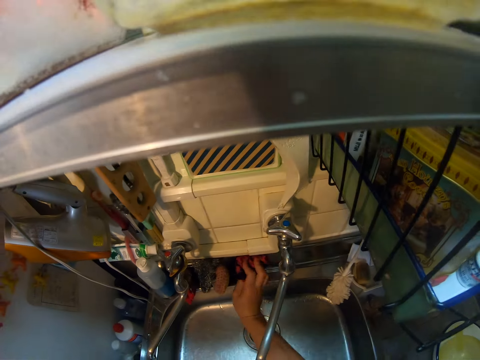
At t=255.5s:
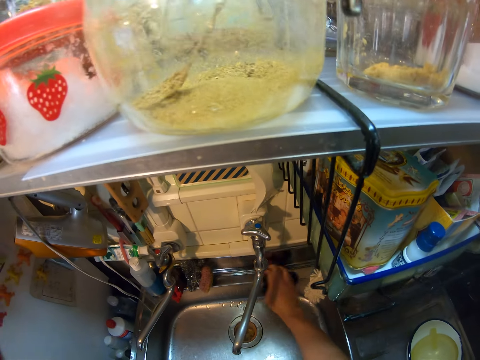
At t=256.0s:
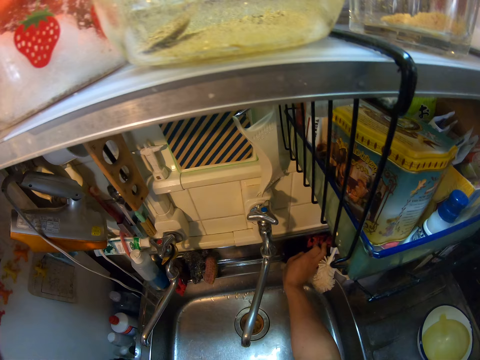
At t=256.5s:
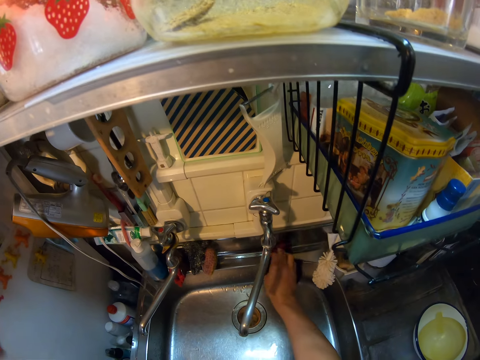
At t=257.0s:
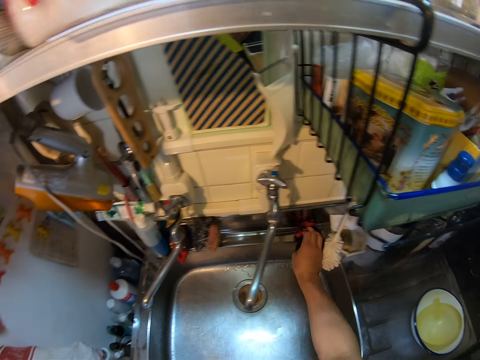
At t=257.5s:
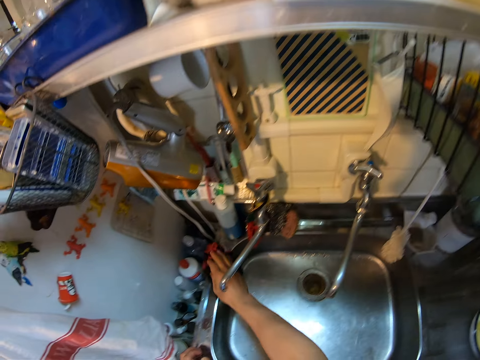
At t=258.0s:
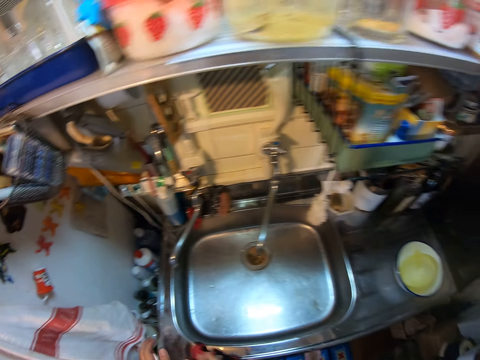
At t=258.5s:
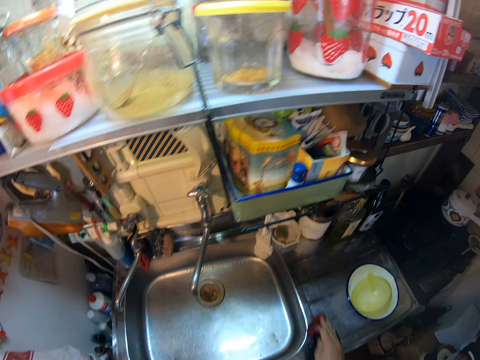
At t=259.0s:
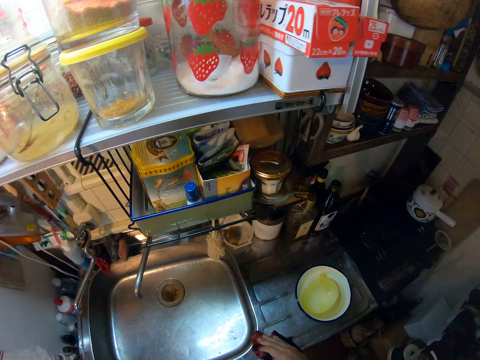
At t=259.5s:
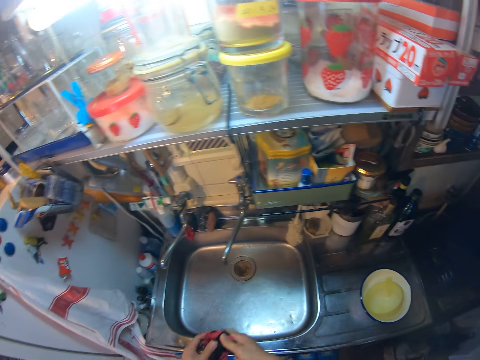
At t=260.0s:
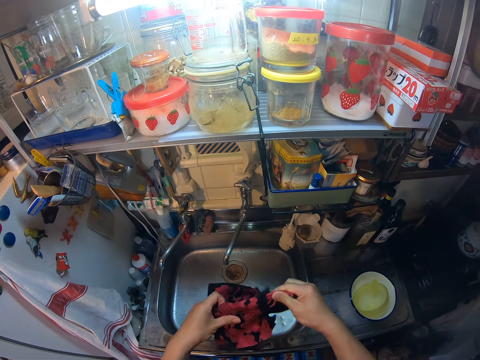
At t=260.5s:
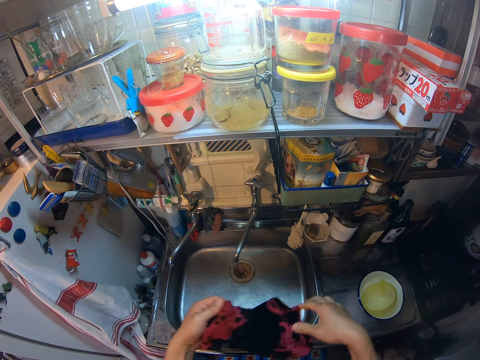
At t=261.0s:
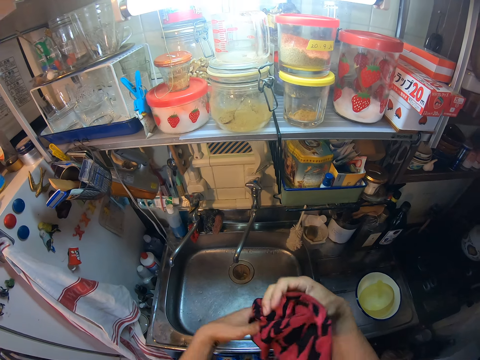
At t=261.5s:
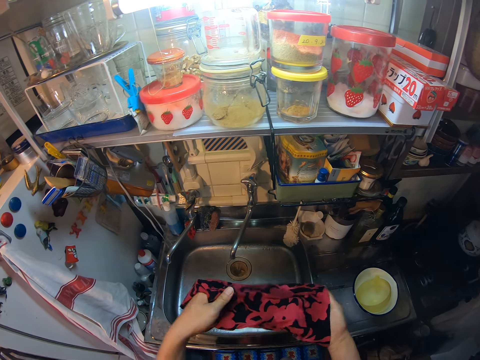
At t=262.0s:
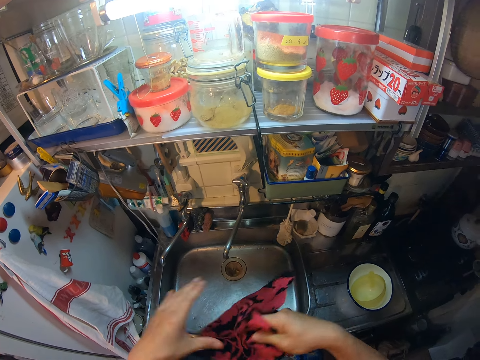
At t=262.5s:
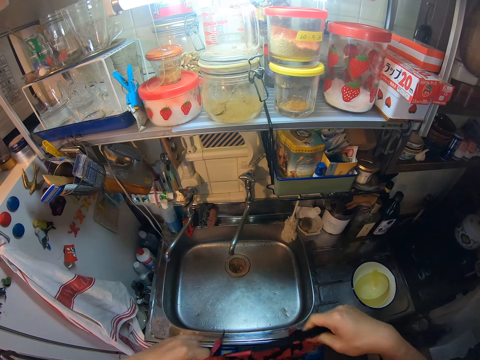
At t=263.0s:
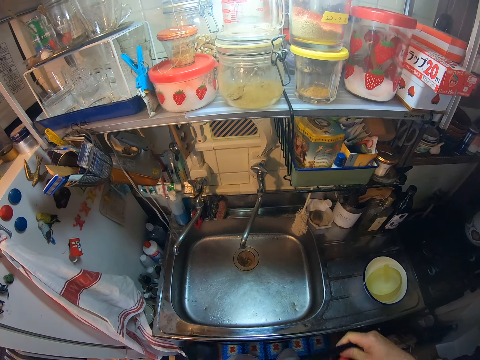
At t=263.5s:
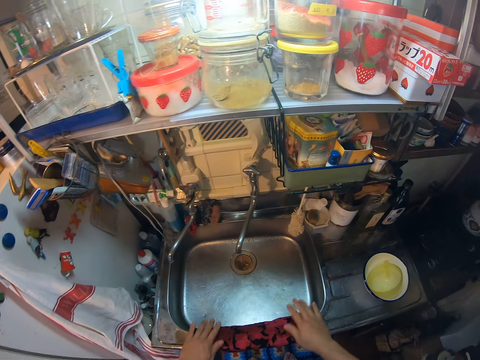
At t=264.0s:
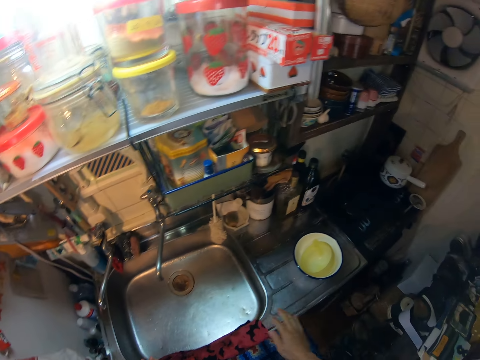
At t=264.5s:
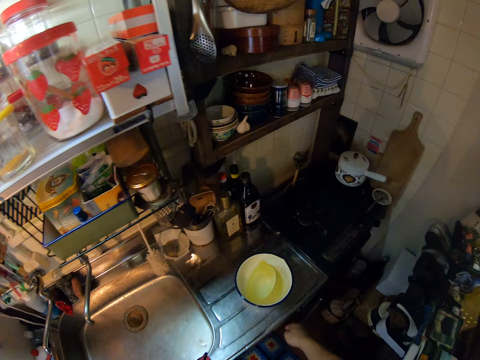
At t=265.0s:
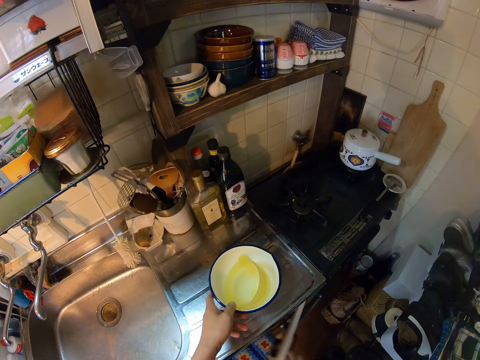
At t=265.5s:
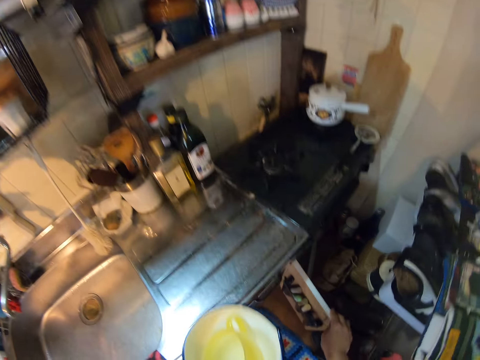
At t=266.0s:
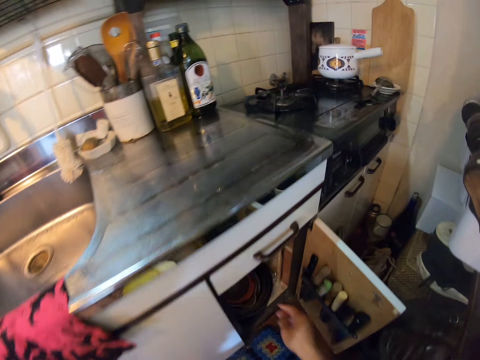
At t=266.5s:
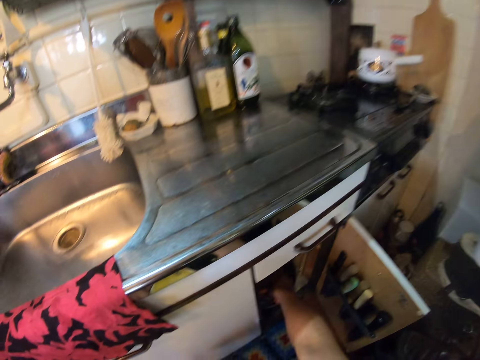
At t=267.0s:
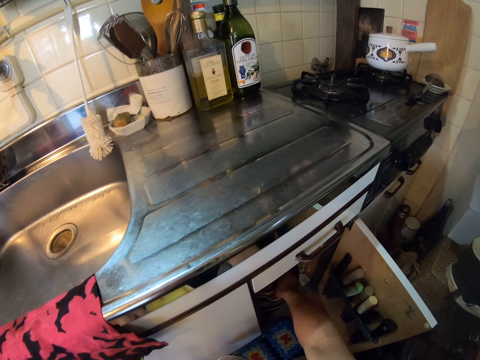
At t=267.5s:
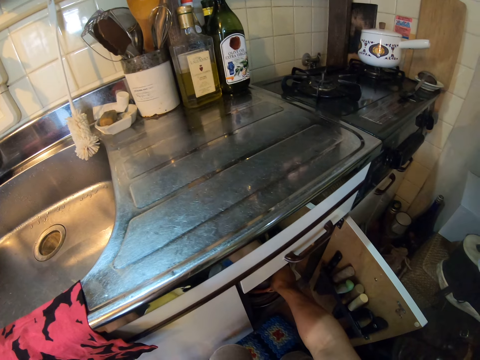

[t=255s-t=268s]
The camera wearer holds the cloth with both hands. He spreads a kitchen towel on the sink. He places the cloth on the basin with his hands. He opens a cabinet with his right hand. He picks the container from the table with his left hand. He removes a container from the cabinet with his right hand.

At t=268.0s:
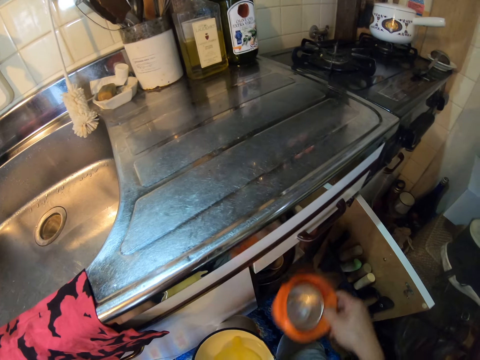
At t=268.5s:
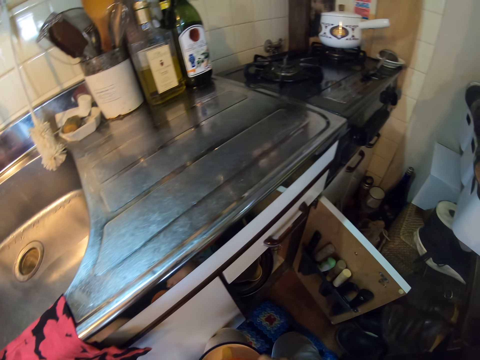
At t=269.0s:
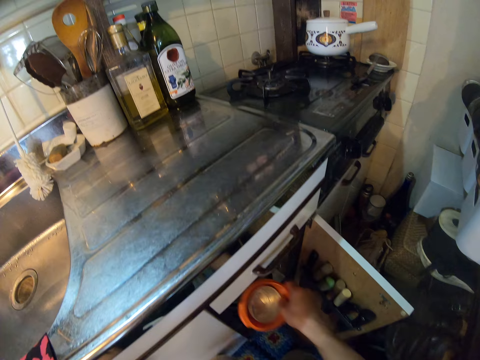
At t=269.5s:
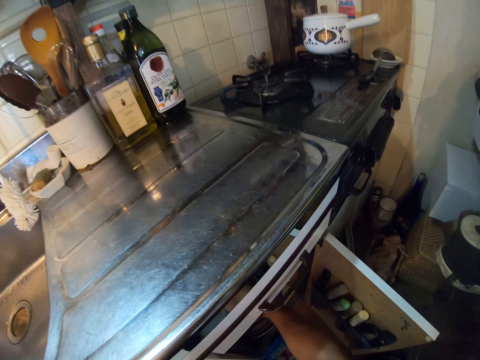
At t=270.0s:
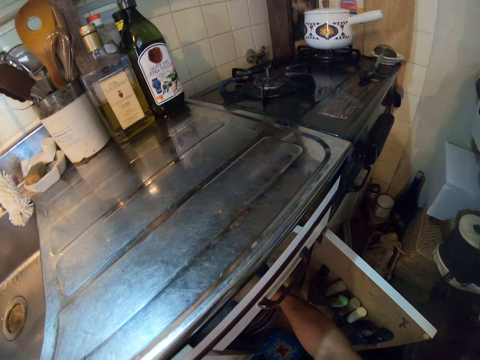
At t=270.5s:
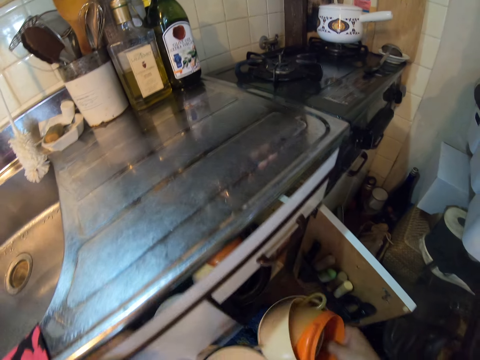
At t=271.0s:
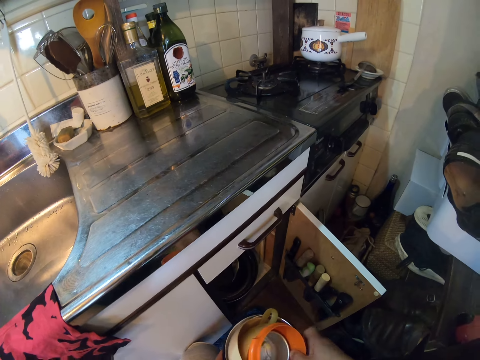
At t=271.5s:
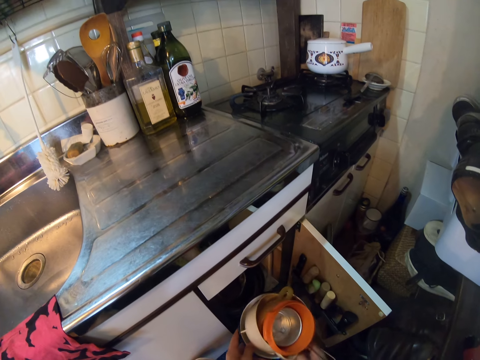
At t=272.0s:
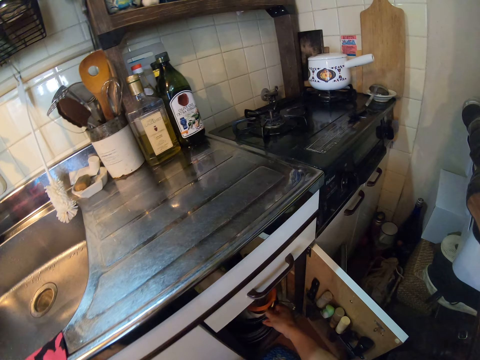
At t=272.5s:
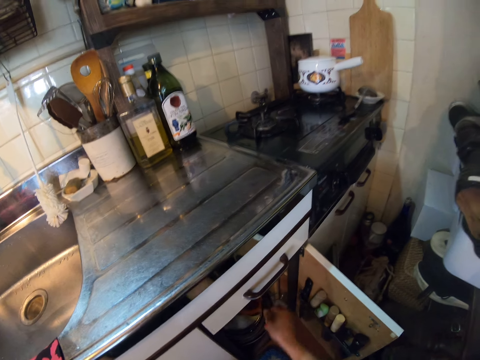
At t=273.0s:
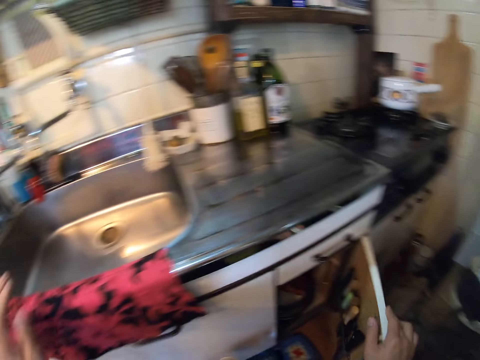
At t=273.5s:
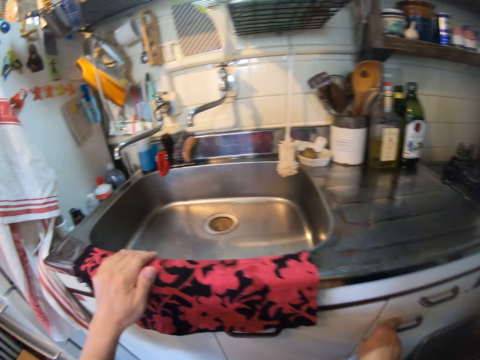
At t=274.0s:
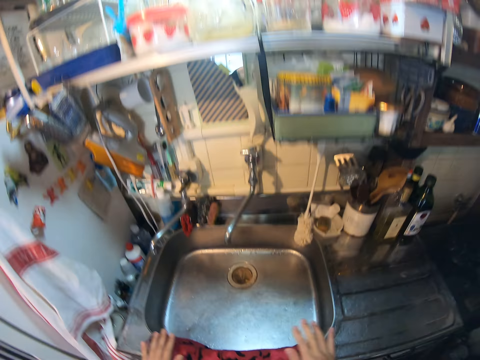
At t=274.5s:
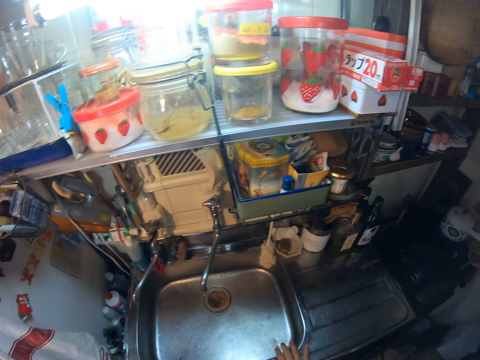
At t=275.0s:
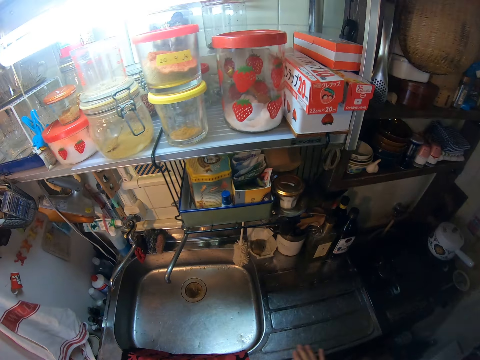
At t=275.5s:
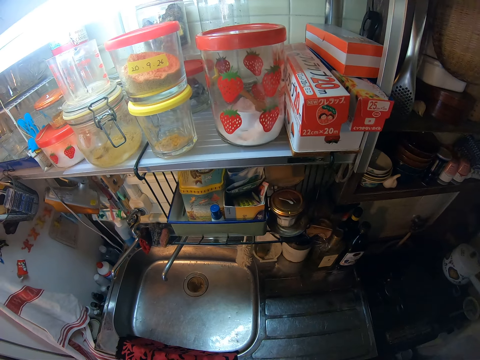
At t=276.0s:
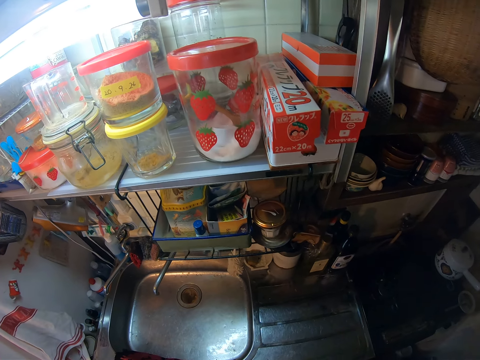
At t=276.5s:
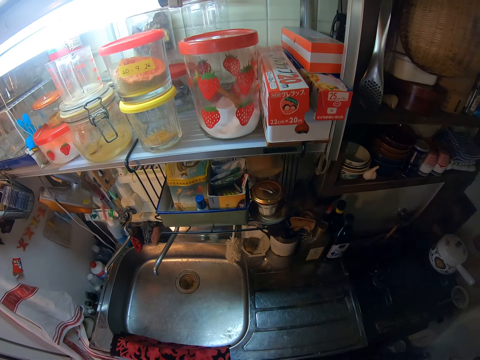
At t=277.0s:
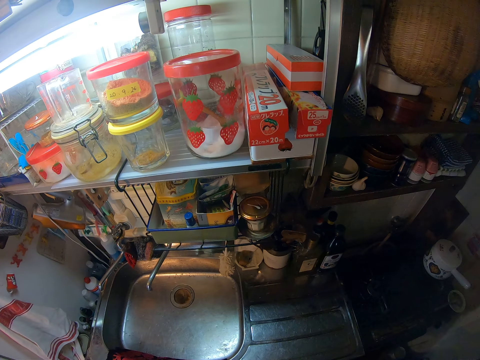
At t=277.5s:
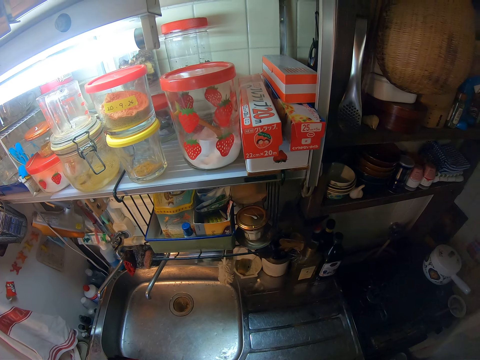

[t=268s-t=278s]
The camera wearer places the container in his right hand on the container in his left hand. He places the container in his right hand inside the cabinet. He removes containers from the cabinet with his right hand. He places the containers in his right hand on the containers in his left hand. He places the containers inside the cabinet with his left hand. He closes the cabinet with his right hand. He looks around the sink area.
